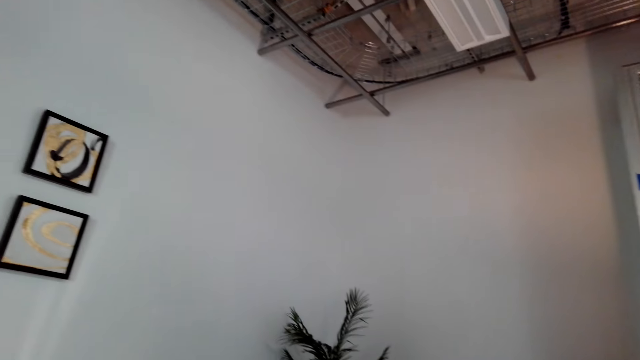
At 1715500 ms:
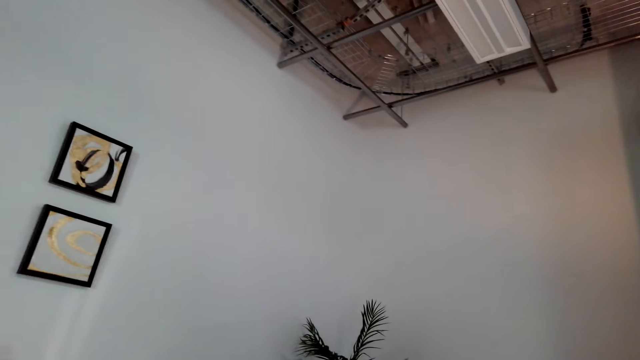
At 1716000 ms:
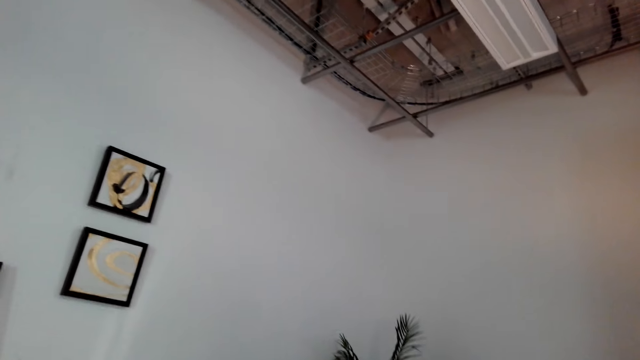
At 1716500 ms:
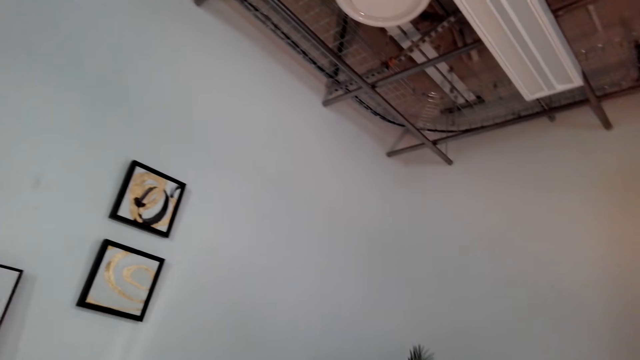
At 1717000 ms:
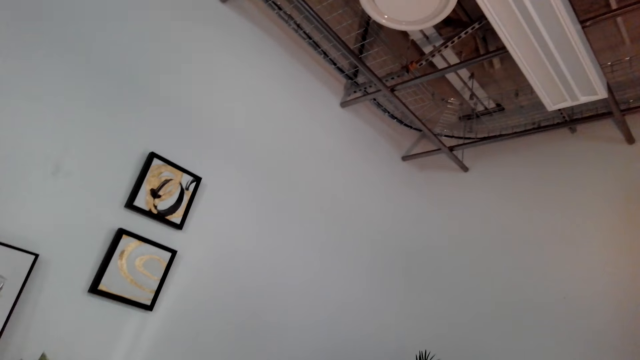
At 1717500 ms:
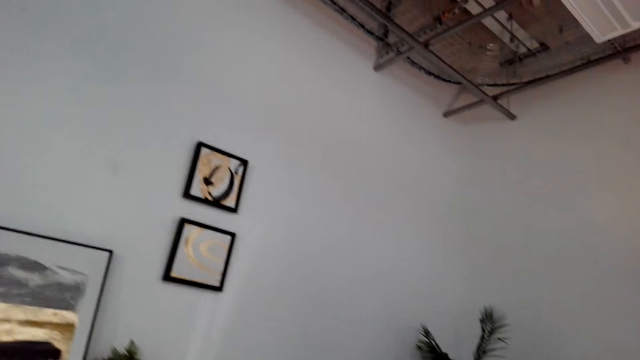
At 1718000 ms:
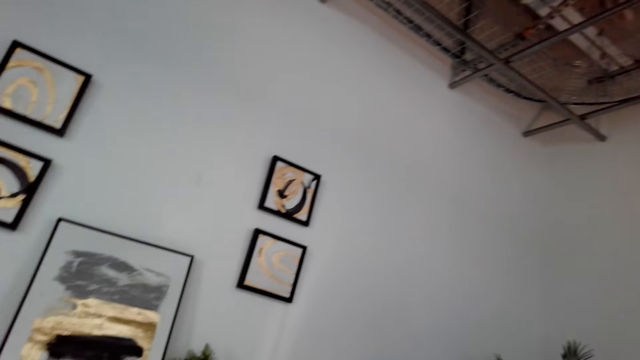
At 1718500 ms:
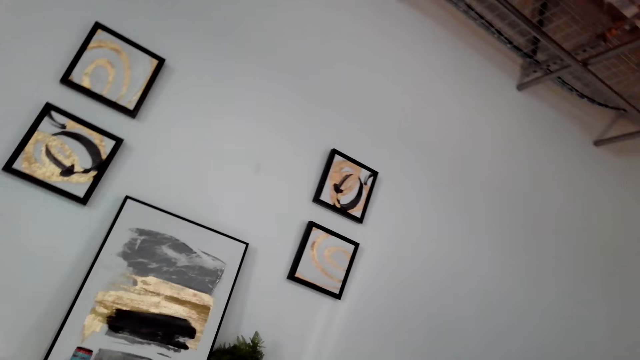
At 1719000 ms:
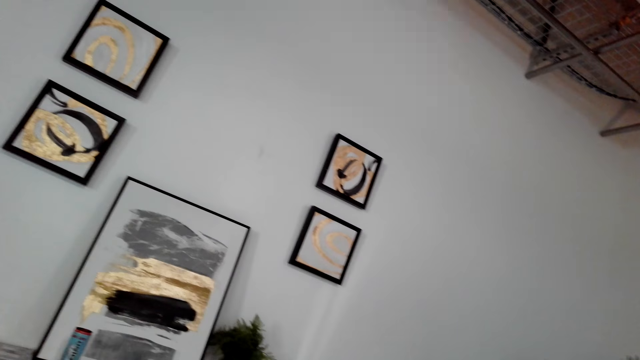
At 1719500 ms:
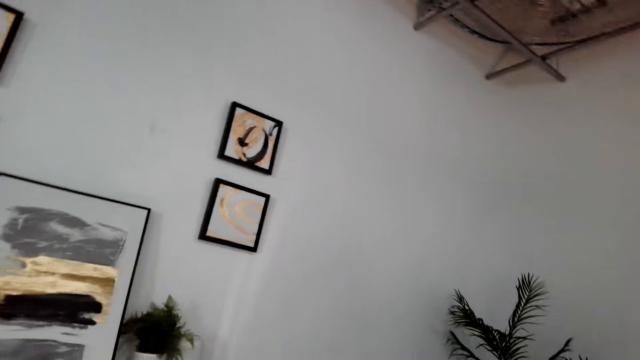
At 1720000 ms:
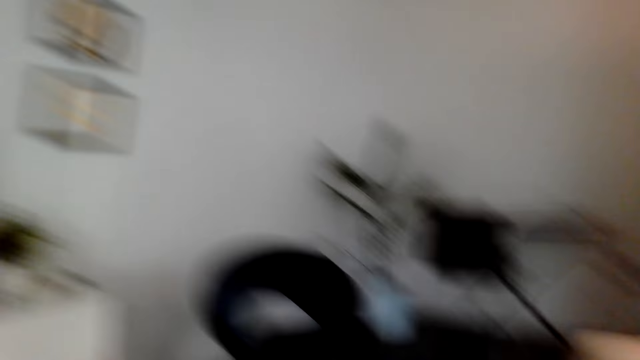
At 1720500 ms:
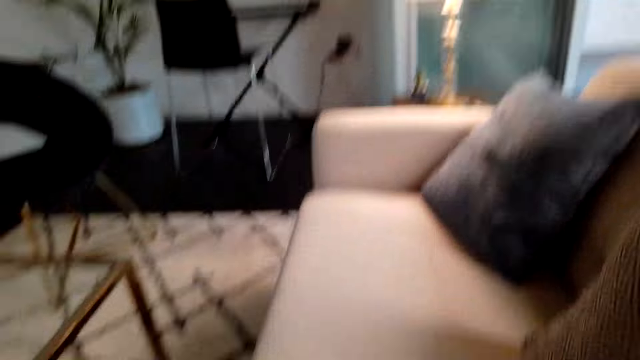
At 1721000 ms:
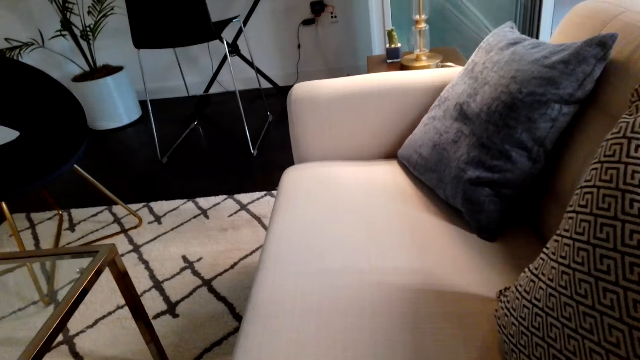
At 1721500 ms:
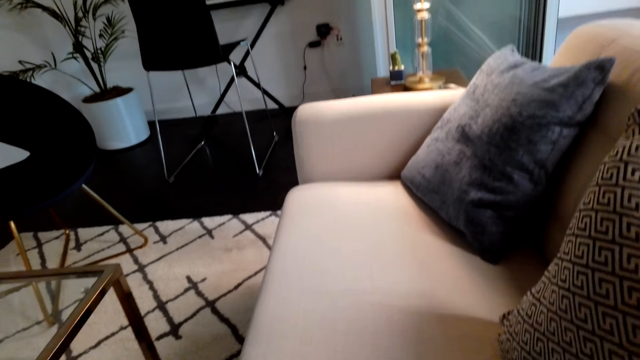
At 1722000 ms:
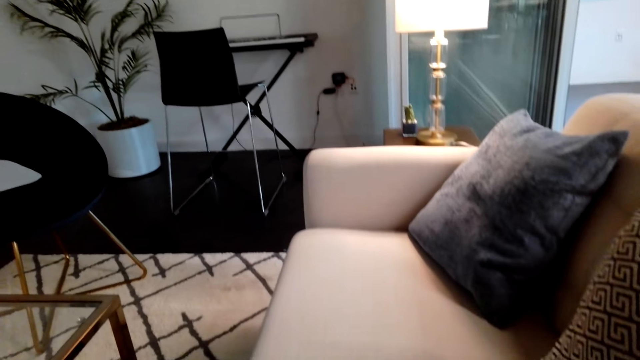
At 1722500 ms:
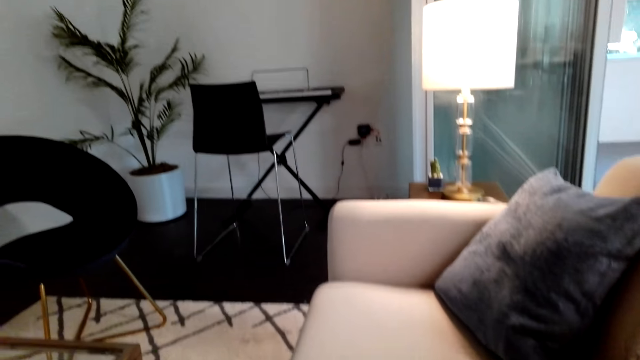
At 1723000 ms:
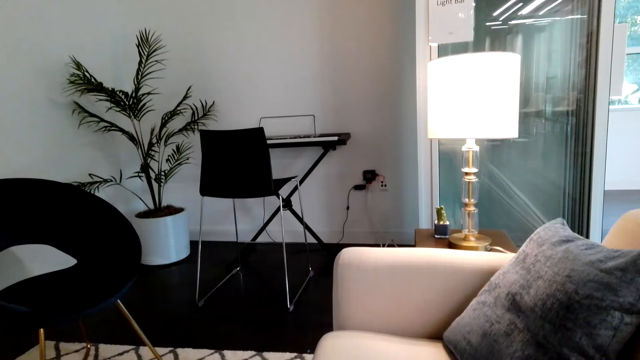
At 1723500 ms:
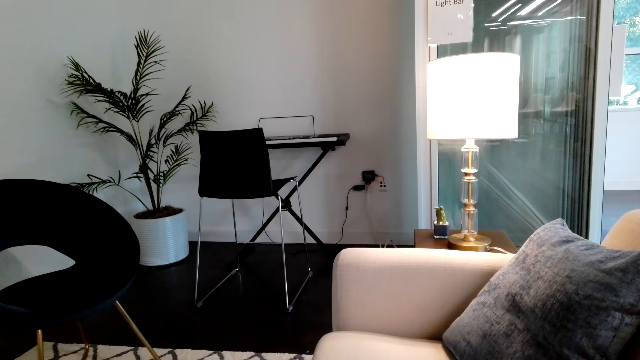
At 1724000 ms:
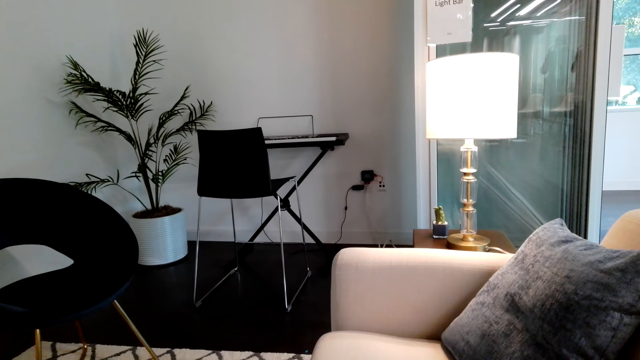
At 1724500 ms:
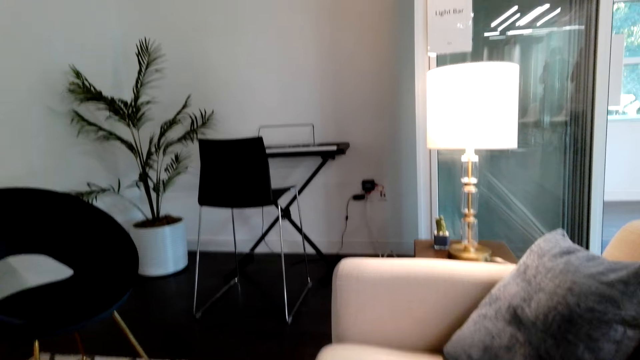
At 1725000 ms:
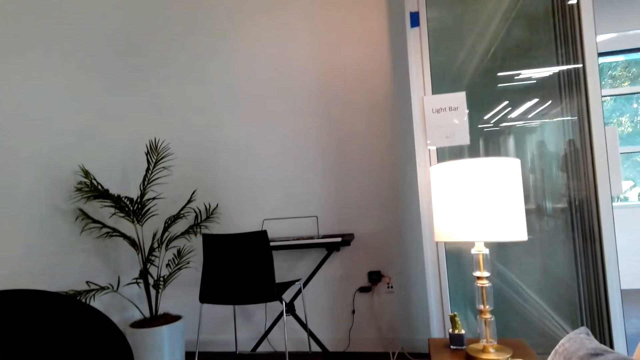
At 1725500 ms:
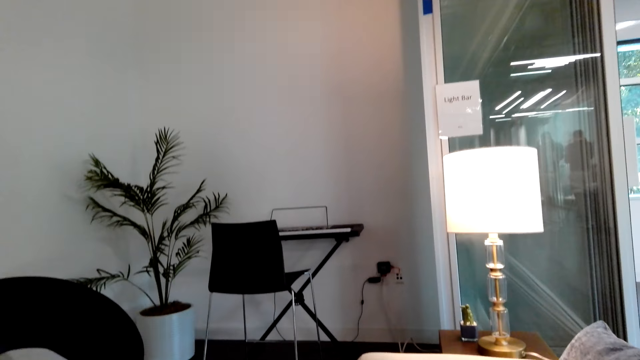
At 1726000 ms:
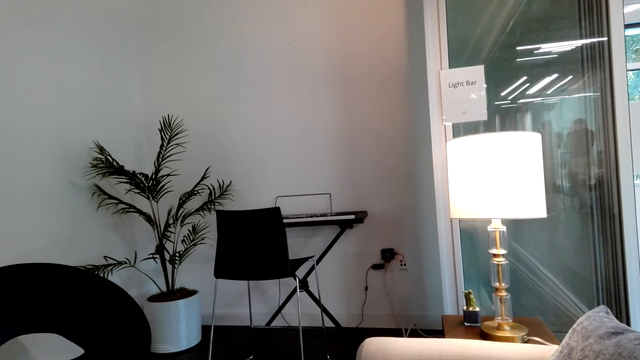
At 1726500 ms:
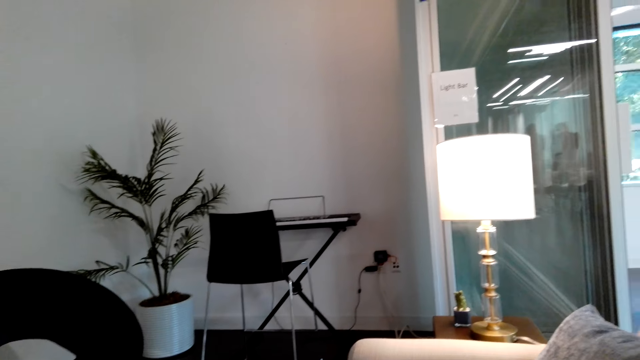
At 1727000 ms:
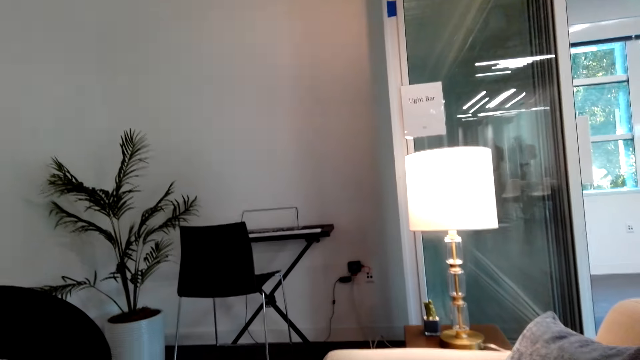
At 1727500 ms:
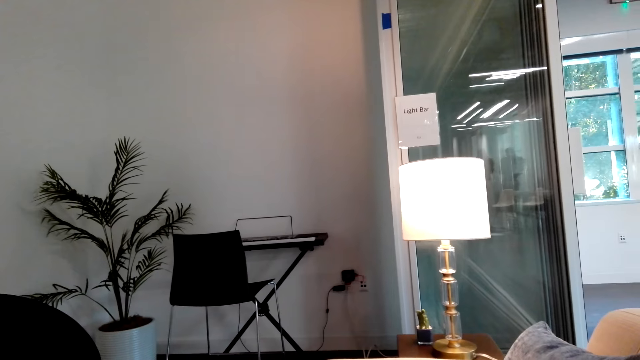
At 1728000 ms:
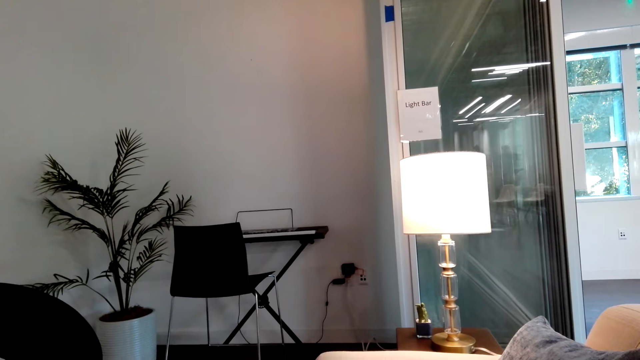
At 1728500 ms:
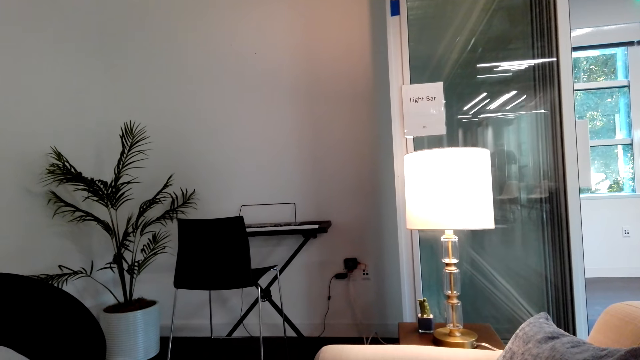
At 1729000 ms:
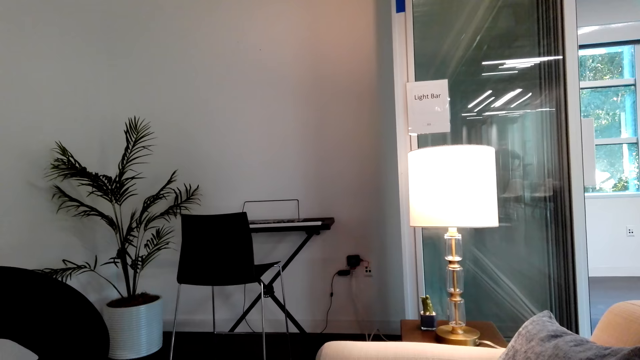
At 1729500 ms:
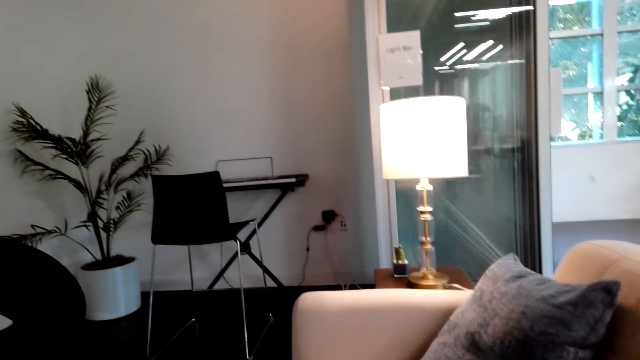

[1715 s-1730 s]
The camera wearer looks around the room. They turn around the living room. They talk on the mobile phone. They stare around the room. They communicate on the phone.

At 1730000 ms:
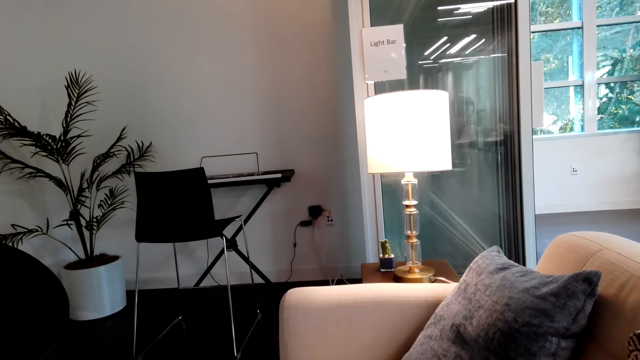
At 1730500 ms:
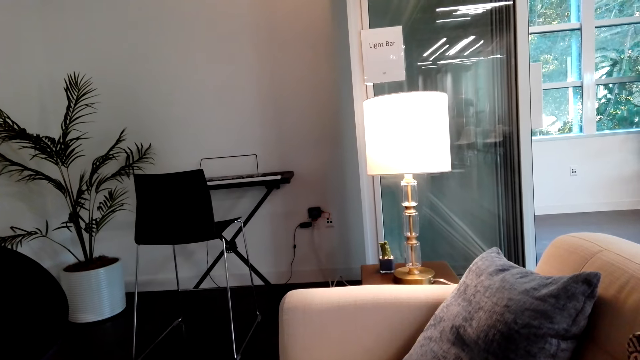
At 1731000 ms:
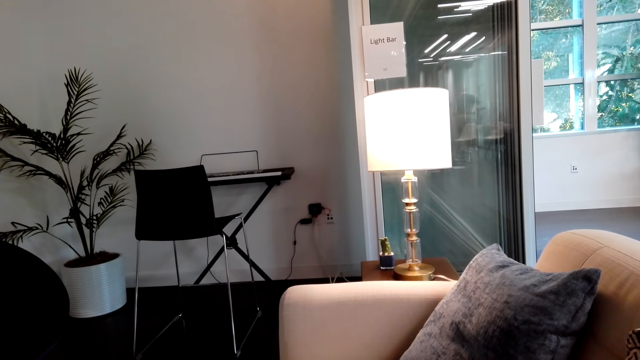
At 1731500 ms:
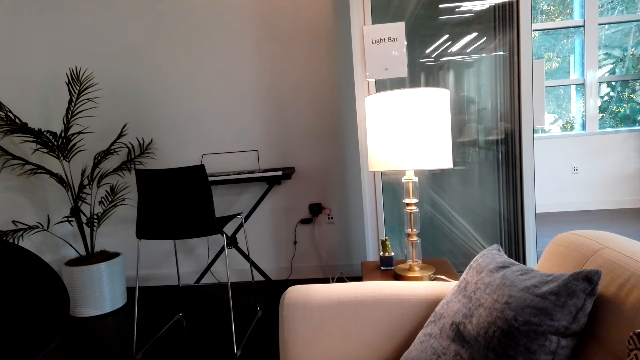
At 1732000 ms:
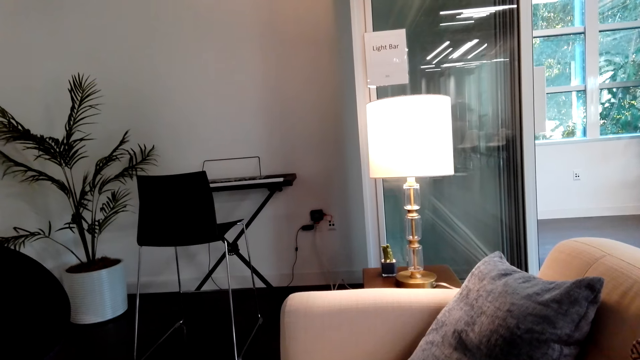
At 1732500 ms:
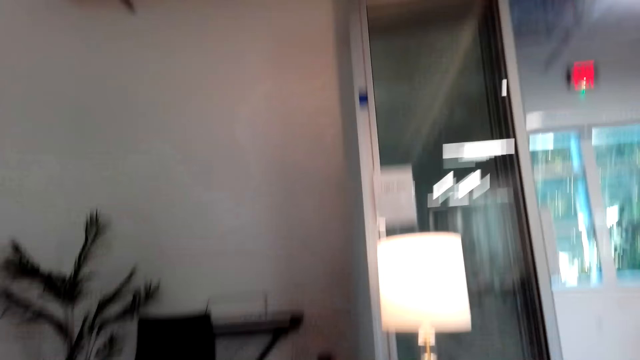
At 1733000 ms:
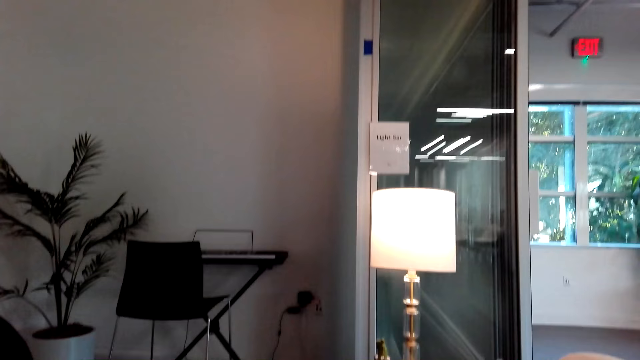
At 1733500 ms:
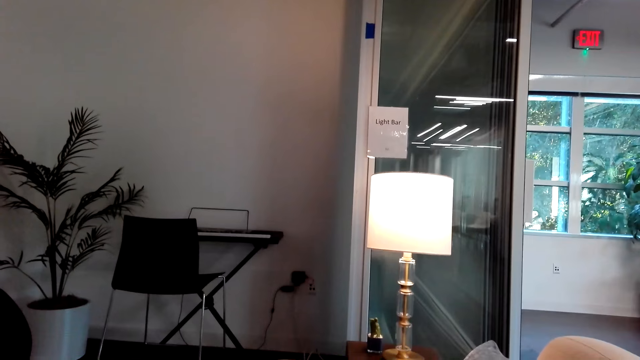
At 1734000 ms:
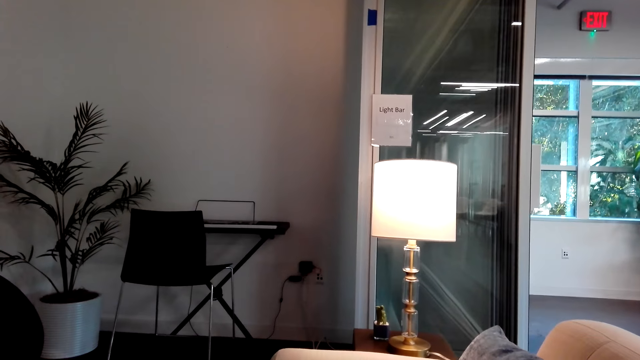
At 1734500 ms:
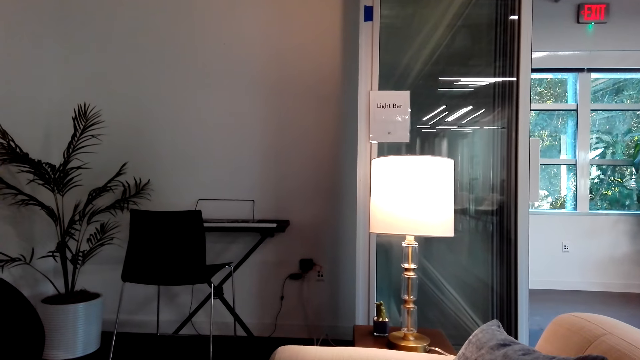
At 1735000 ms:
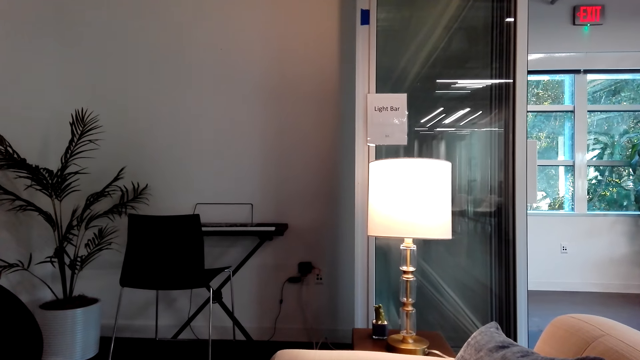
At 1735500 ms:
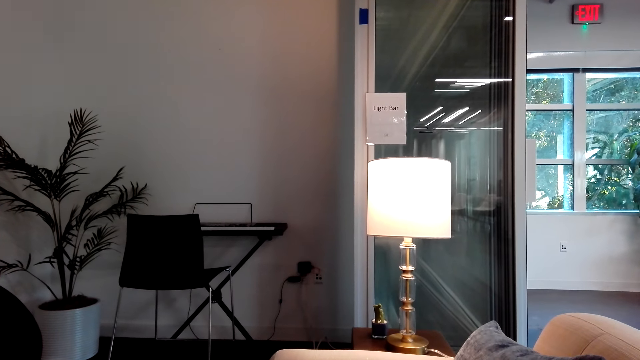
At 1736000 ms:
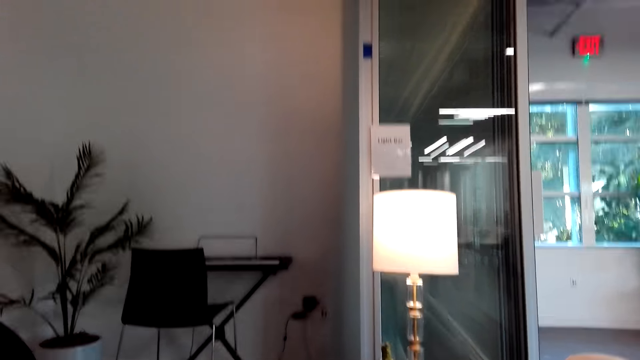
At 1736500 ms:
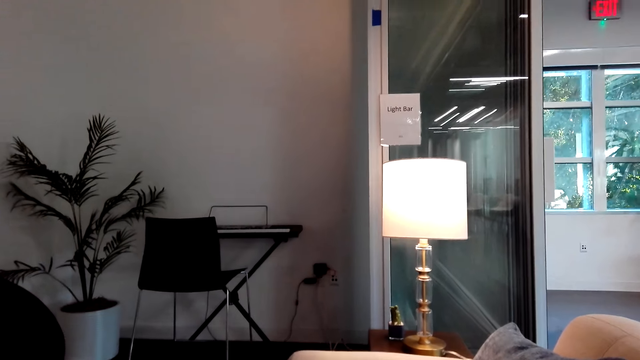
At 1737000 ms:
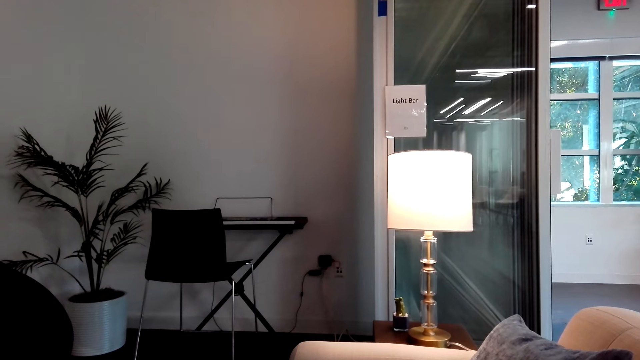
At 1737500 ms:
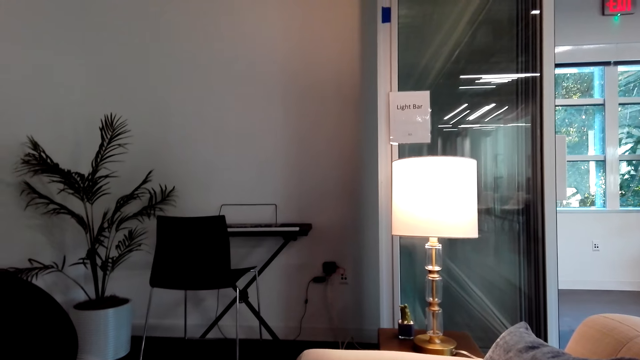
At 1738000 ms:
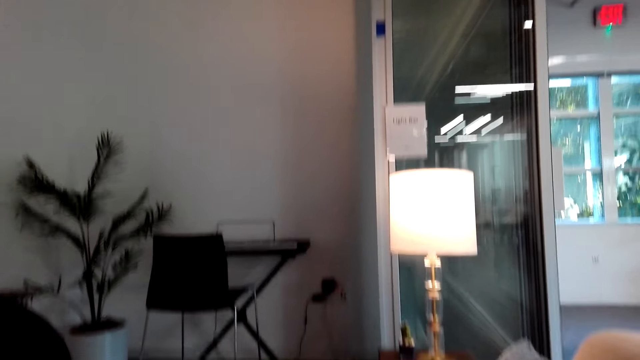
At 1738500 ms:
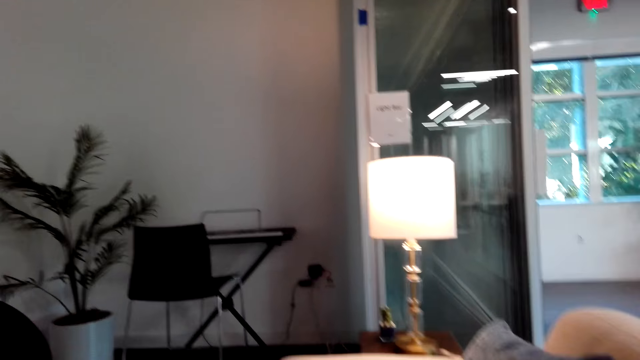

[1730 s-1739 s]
The camera wearer looks around the room.
